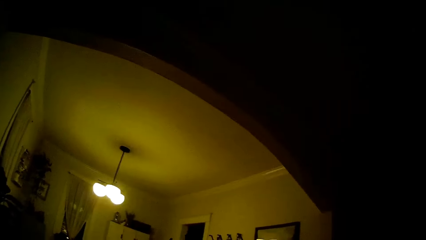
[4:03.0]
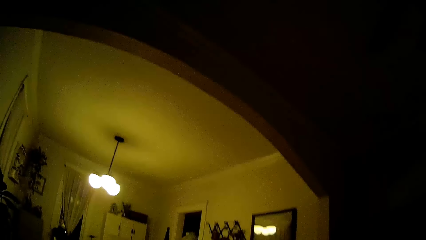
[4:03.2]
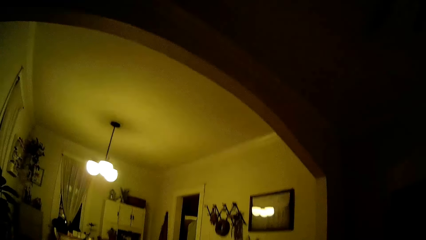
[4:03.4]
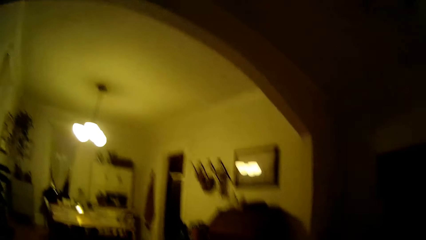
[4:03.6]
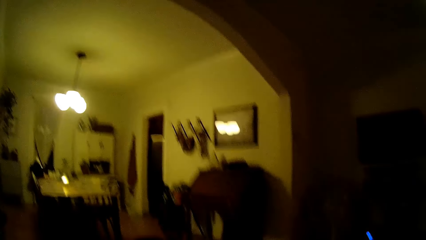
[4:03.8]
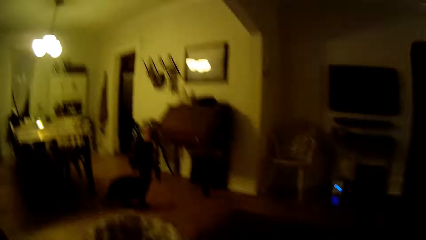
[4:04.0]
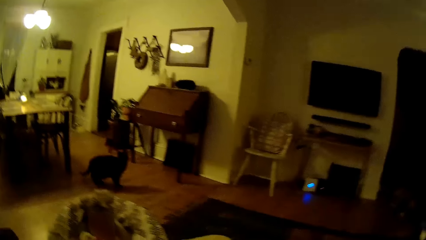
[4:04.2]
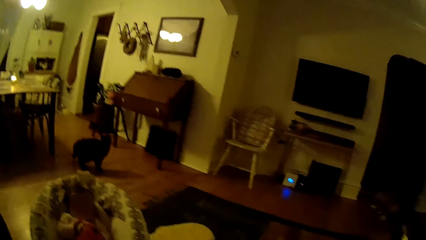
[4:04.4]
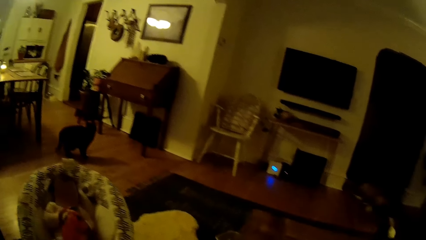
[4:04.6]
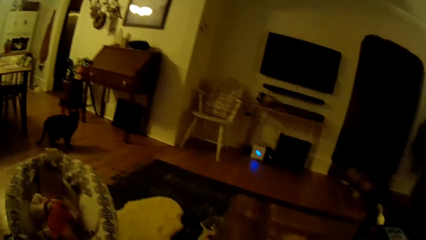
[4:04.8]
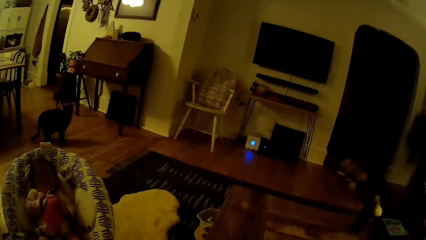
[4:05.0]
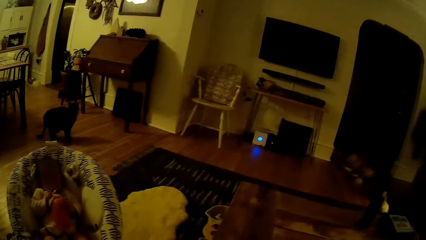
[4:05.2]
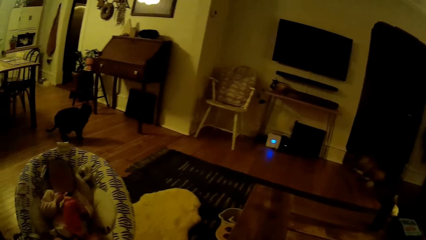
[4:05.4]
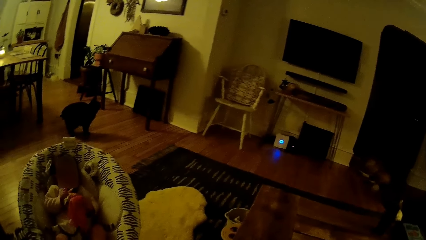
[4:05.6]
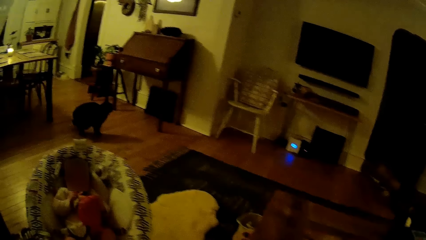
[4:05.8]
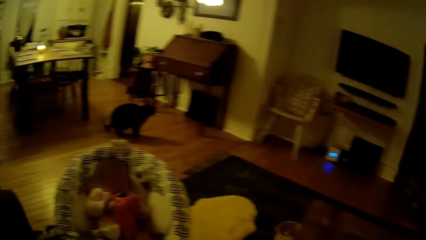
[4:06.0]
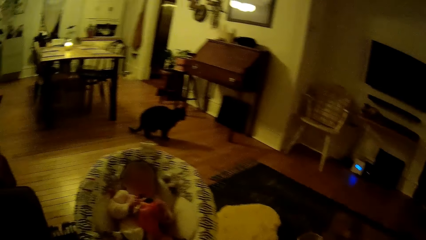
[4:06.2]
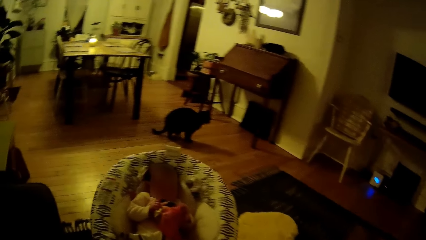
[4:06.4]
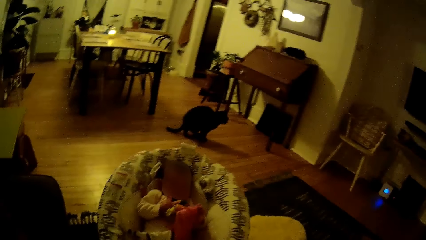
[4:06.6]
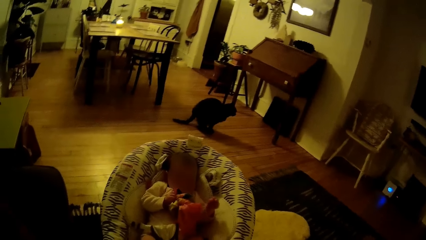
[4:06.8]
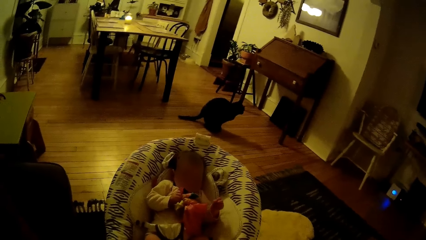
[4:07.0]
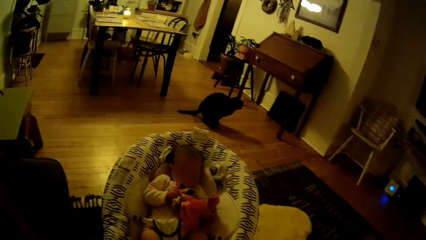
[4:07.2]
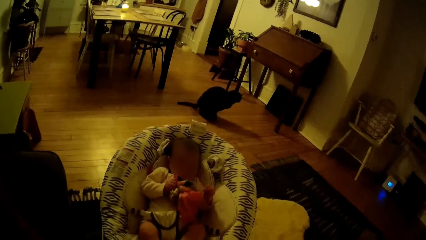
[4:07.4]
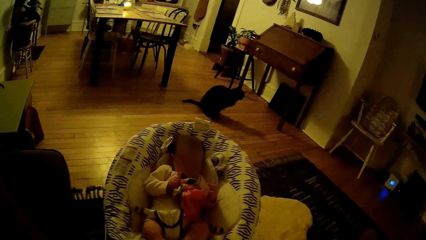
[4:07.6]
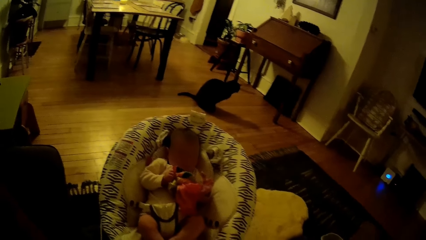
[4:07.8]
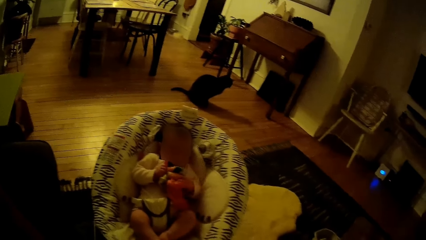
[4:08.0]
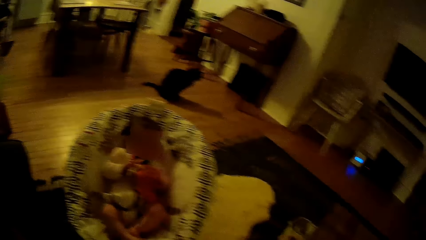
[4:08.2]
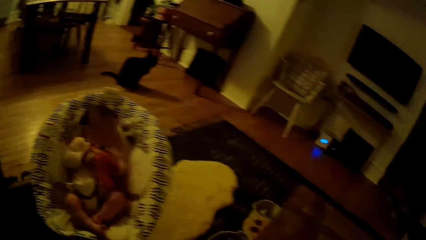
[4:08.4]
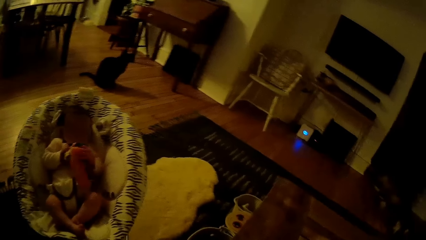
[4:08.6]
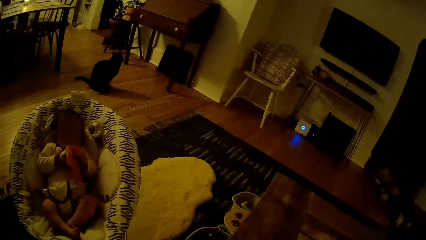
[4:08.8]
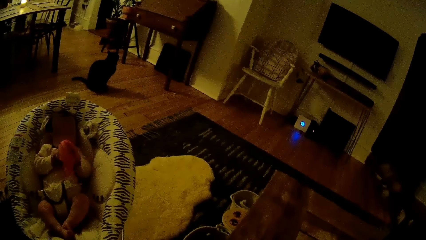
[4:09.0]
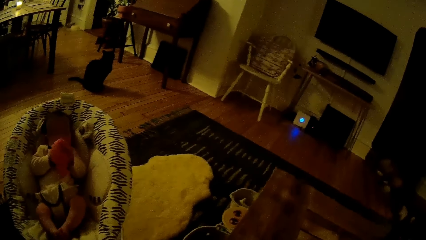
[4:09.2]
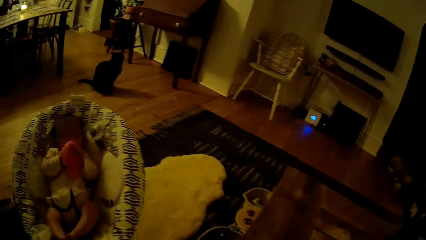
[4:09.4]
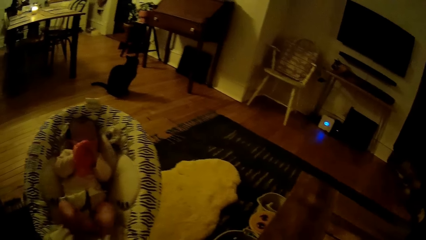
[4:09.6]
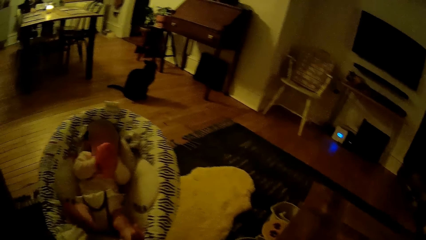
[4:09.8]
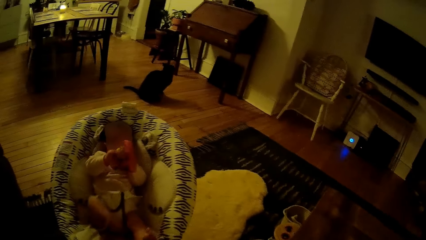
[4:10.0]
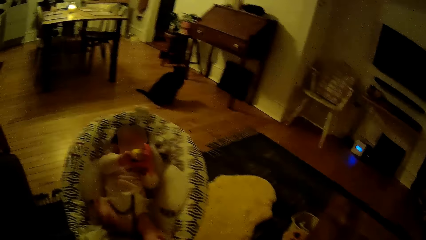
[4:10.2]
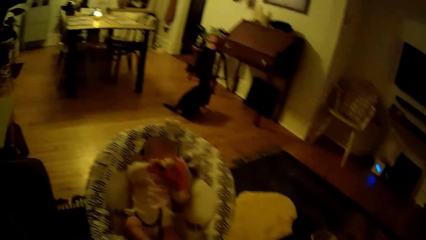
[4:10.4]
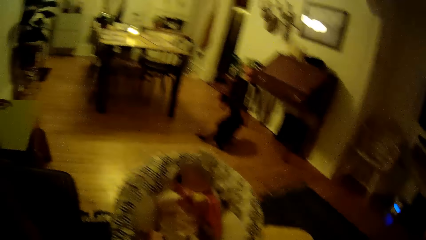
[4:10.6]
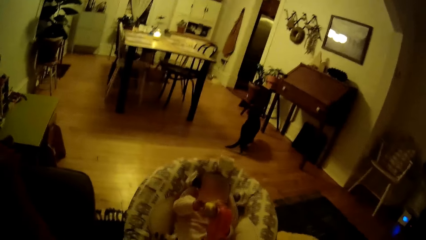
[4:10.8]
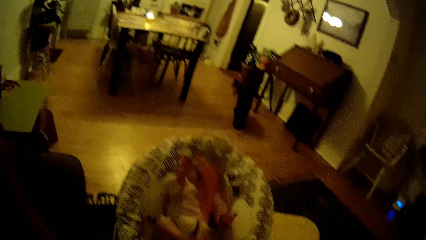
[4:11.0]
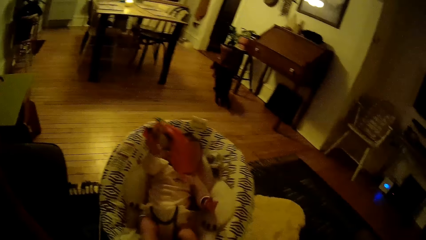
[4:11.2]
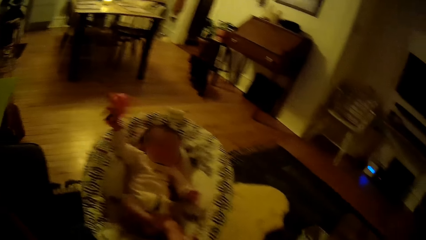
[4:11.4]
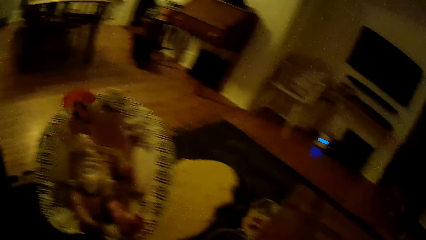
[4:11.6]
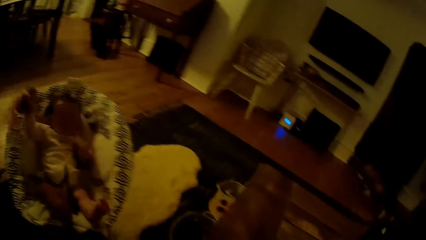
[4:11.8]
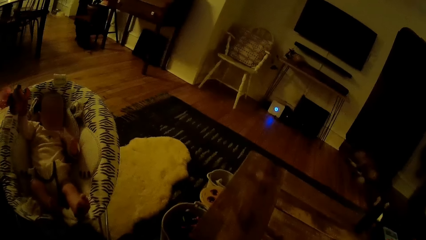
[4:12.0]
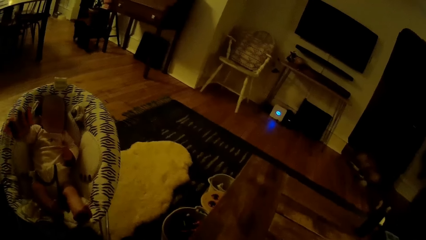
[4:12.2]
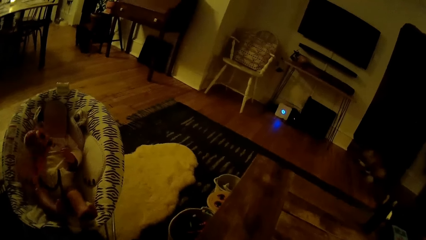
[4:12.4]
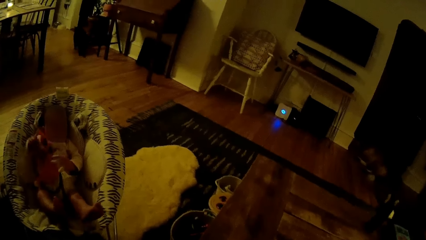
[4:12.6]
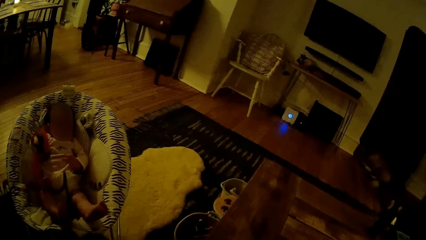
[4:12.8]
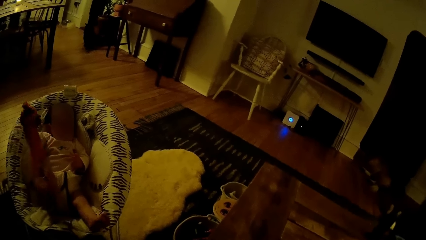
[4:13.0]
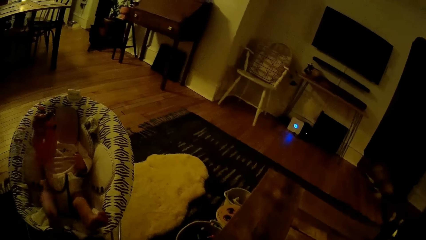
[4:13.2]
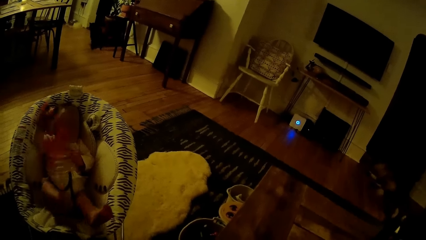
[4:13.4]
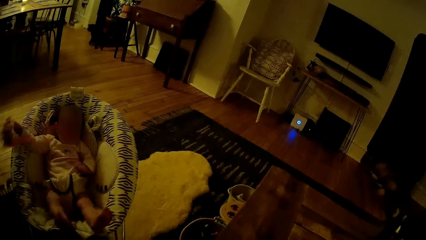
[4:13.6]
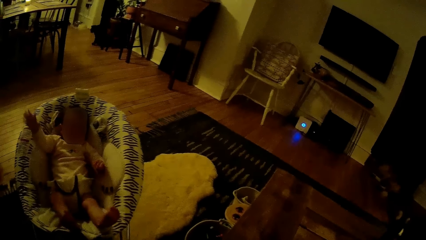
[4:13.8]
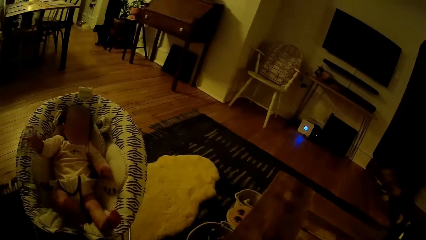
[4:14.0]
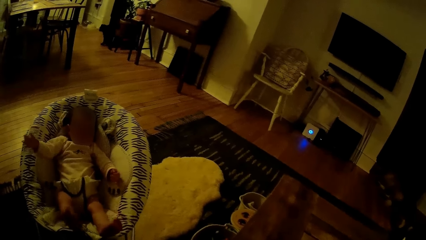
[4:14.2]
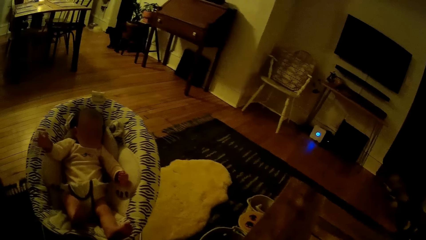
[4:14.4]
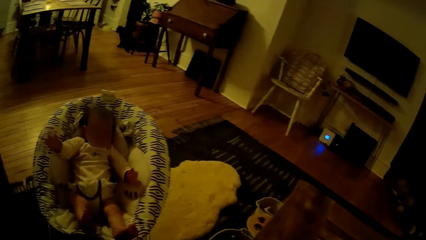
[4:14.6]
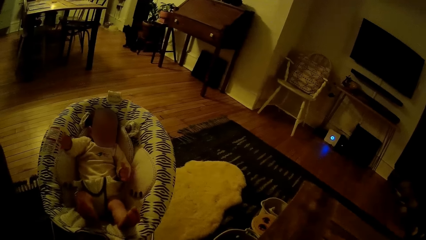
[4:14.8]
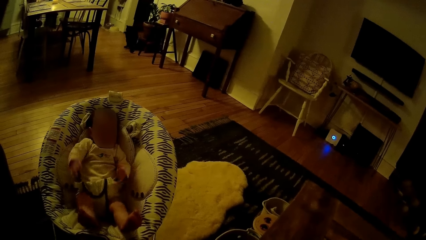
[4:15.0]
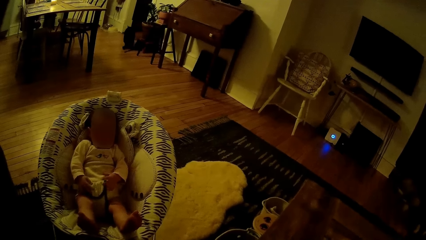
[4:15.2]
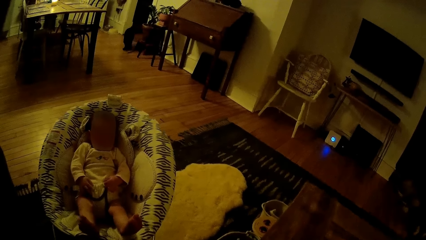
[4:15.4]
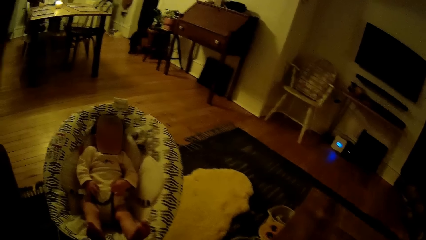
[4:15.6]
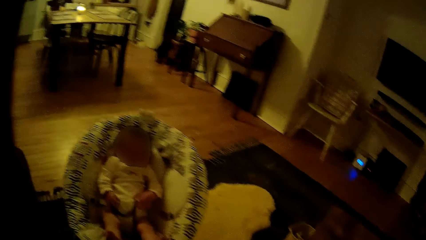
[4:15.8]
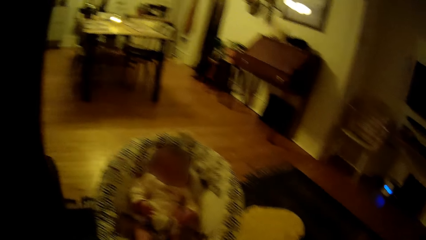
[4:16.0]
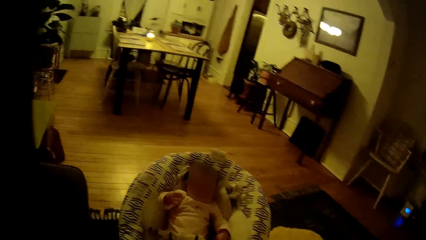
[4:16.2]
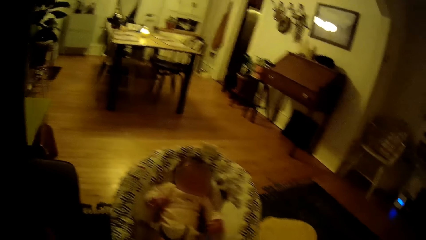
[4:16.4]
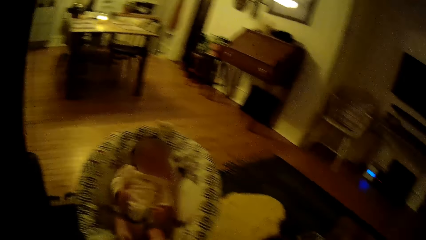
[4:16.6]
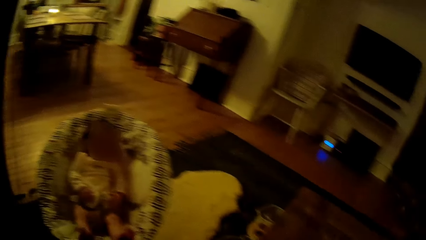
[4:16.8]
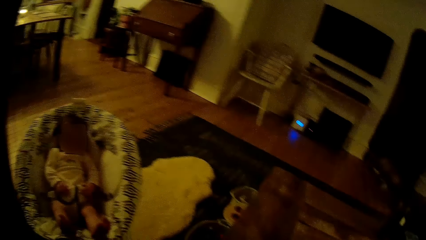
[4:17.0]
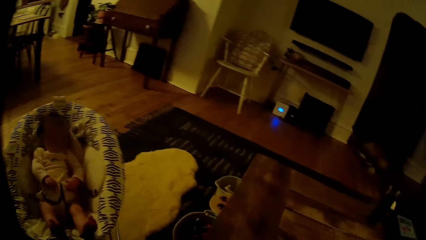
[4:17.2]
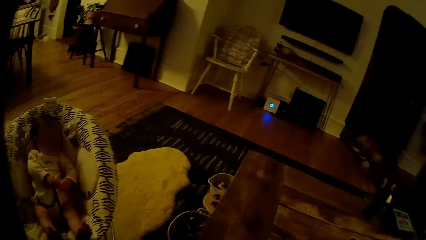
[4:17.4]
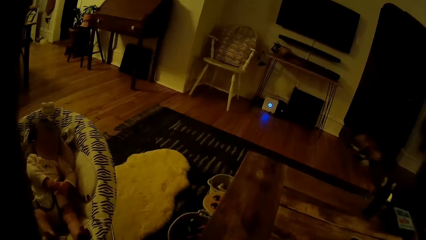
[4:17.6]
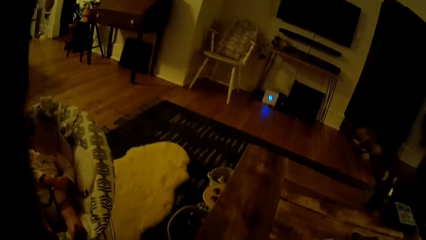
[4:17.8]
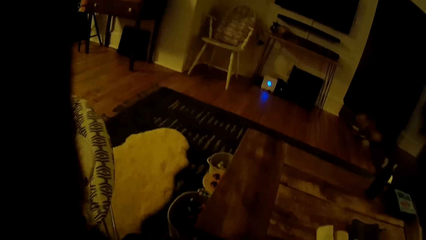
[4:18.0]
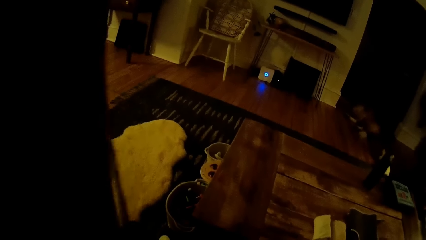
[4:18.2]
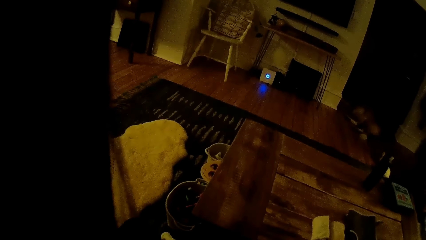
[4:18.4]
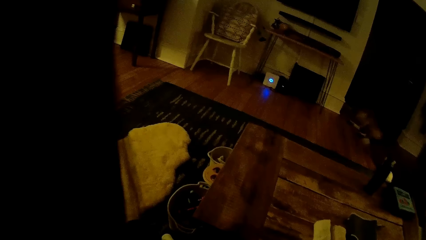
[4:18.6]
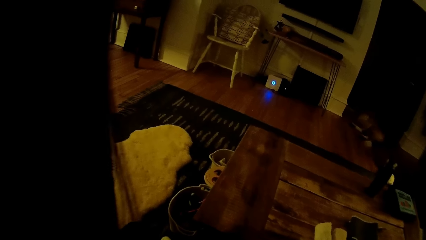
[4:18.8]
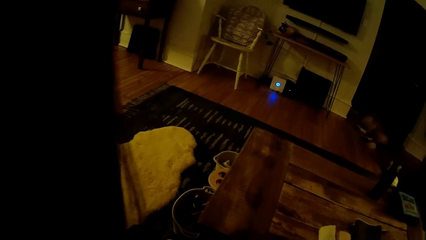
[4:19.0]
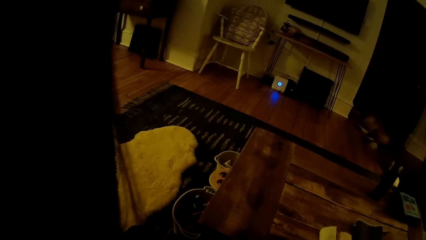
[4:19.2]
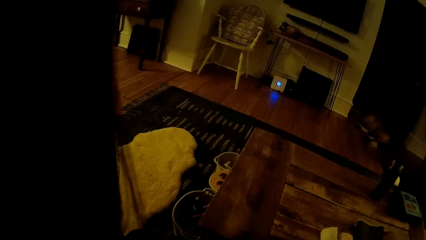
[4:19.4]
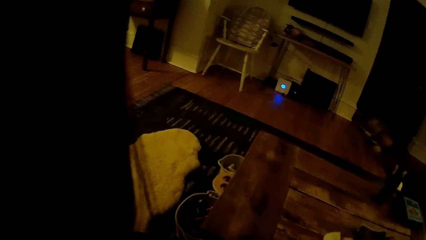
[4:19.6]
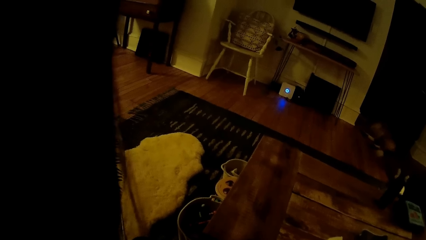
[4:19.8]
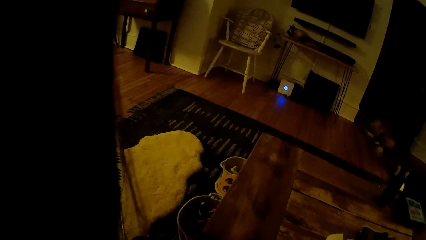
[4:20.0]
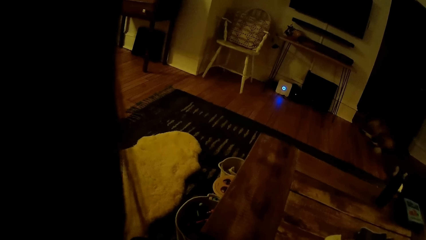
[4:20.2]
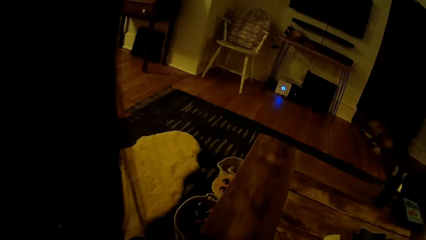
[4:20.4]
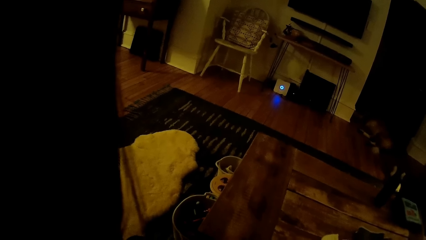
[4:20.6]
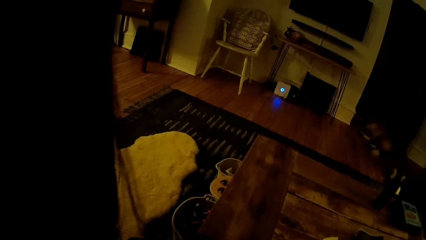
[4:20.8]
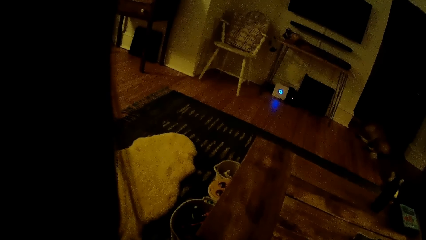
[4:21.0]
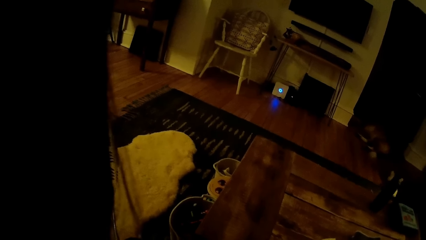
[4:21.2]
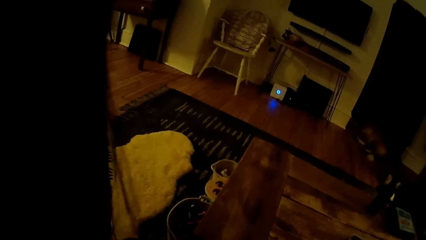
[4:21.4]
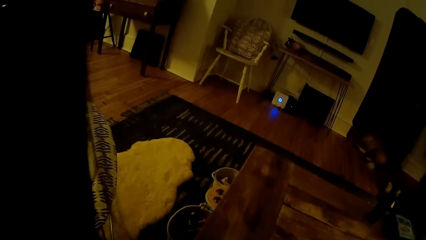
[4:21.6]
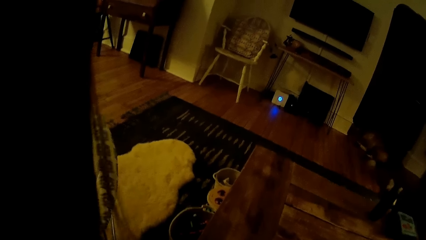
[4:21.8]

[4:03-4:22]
A baby plays with a scarf in both hands. The camera wearer looks at the baby.
